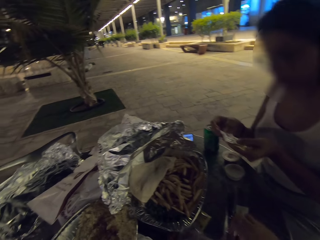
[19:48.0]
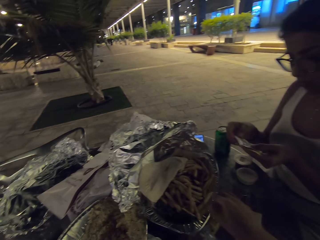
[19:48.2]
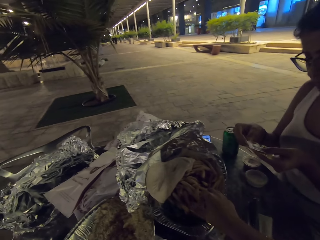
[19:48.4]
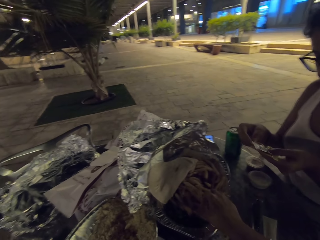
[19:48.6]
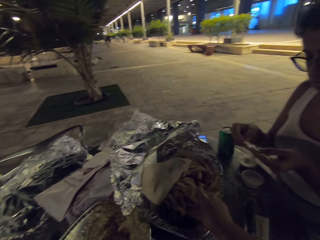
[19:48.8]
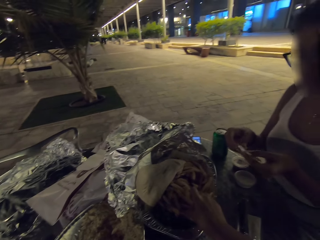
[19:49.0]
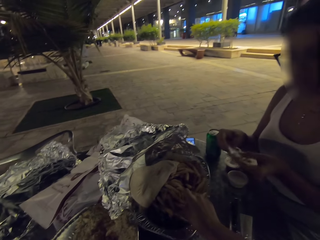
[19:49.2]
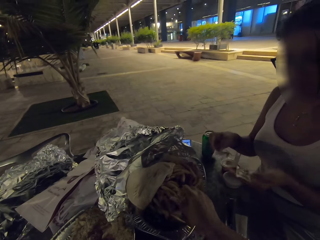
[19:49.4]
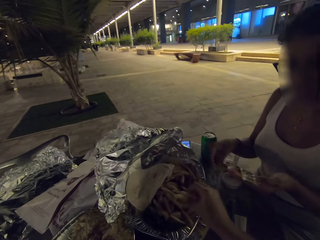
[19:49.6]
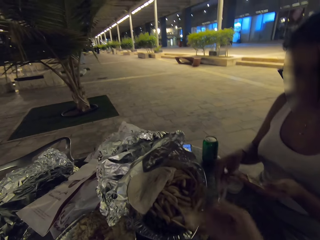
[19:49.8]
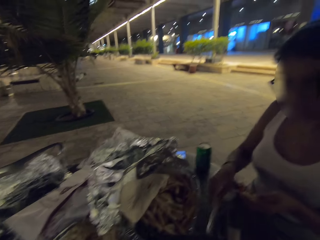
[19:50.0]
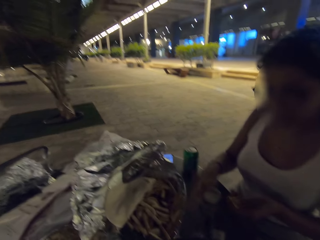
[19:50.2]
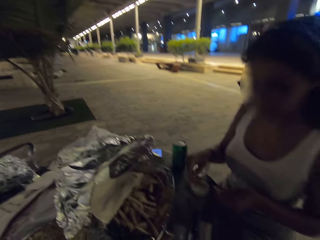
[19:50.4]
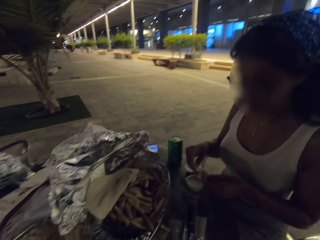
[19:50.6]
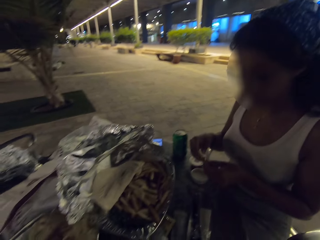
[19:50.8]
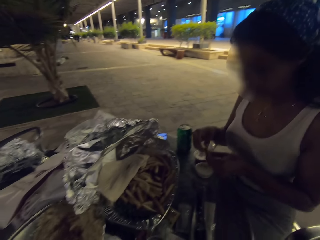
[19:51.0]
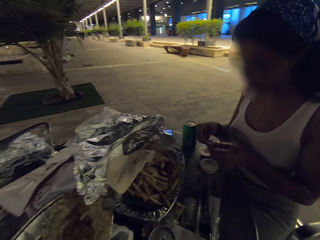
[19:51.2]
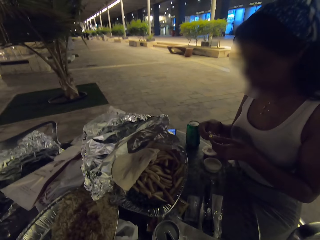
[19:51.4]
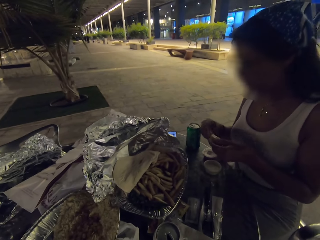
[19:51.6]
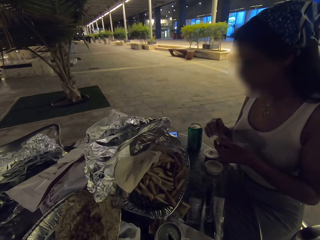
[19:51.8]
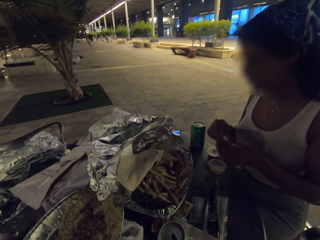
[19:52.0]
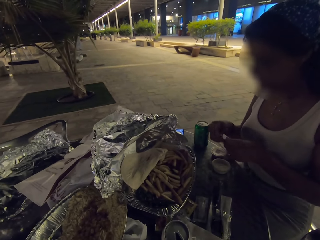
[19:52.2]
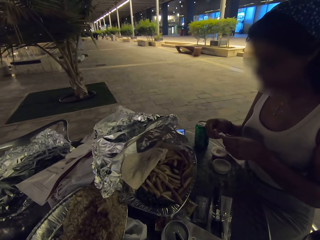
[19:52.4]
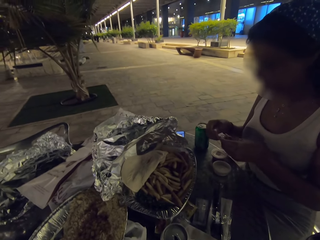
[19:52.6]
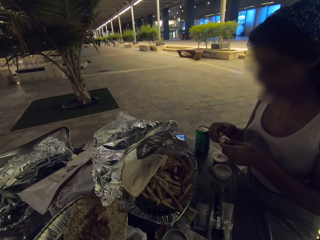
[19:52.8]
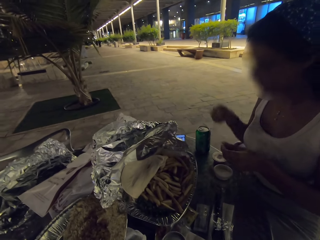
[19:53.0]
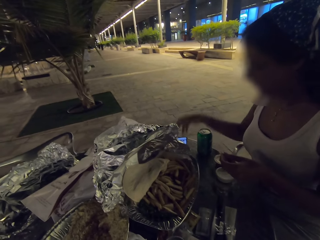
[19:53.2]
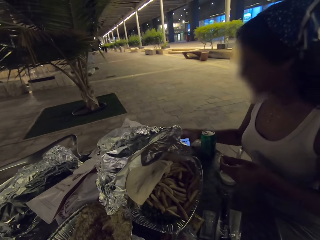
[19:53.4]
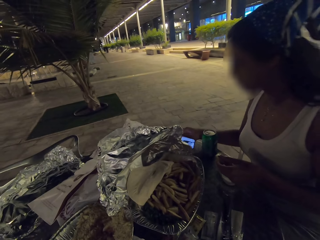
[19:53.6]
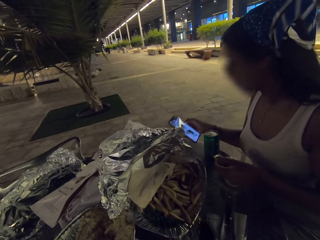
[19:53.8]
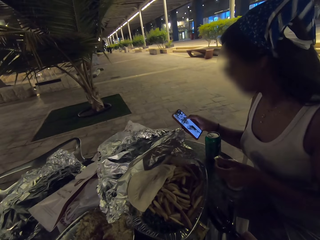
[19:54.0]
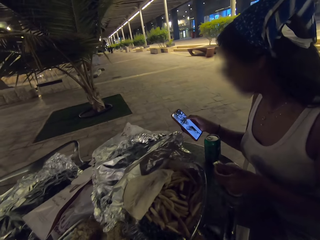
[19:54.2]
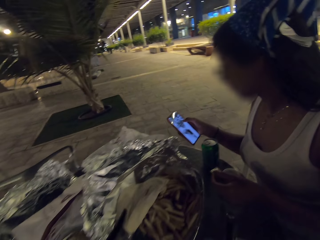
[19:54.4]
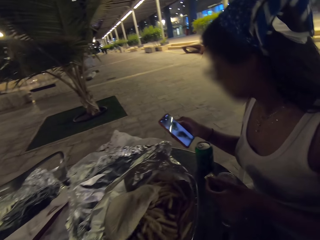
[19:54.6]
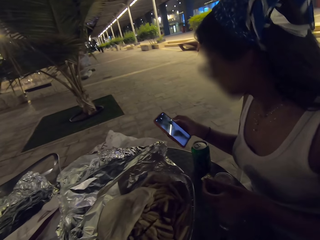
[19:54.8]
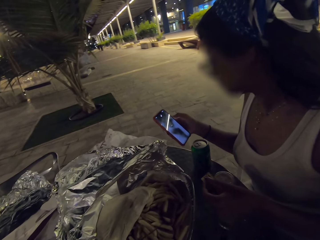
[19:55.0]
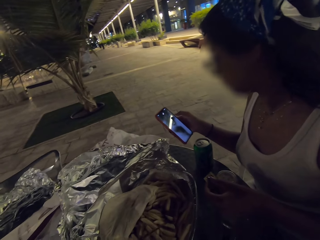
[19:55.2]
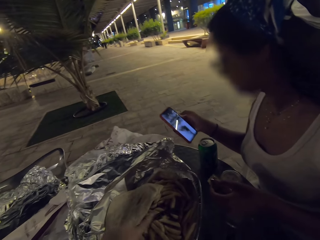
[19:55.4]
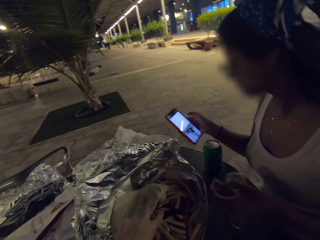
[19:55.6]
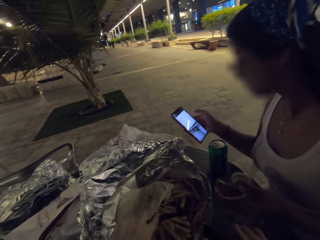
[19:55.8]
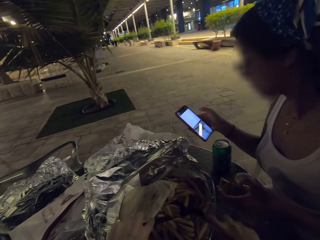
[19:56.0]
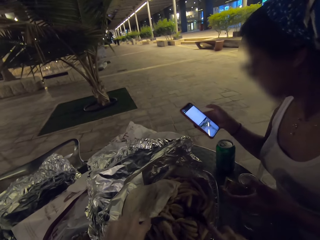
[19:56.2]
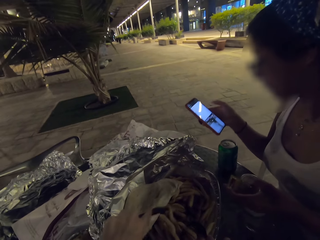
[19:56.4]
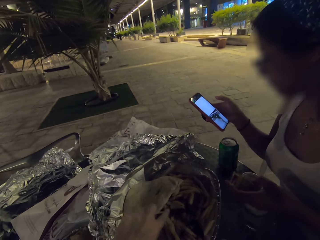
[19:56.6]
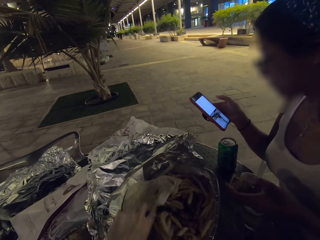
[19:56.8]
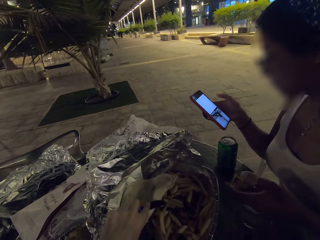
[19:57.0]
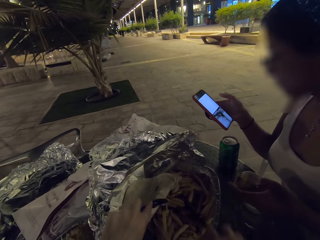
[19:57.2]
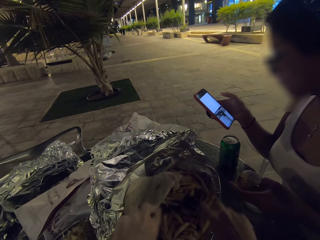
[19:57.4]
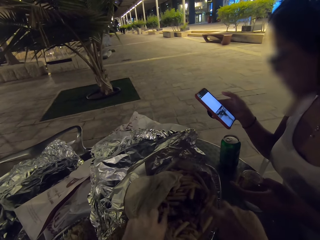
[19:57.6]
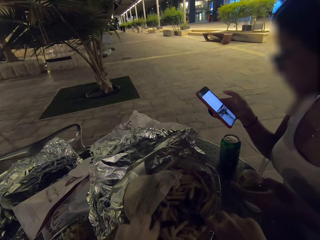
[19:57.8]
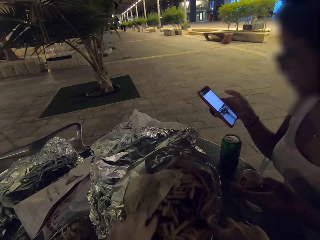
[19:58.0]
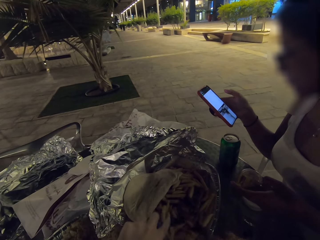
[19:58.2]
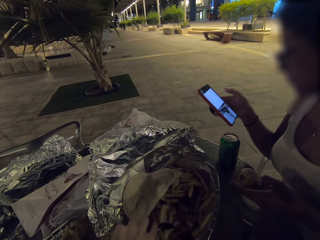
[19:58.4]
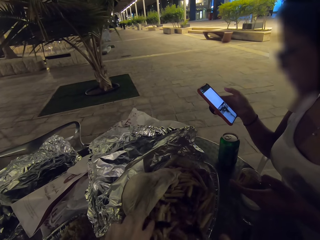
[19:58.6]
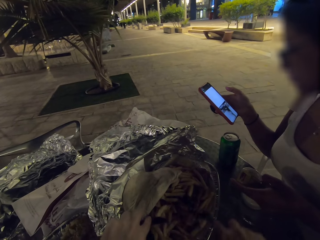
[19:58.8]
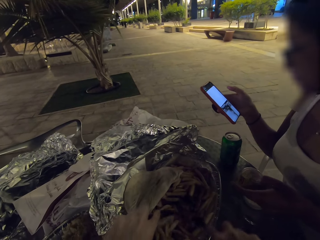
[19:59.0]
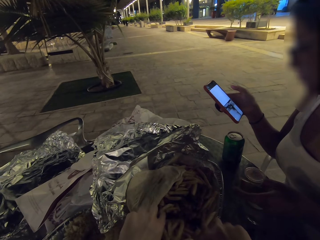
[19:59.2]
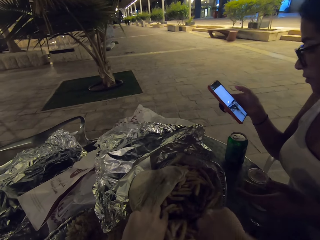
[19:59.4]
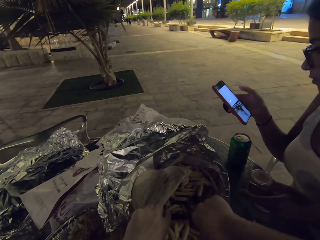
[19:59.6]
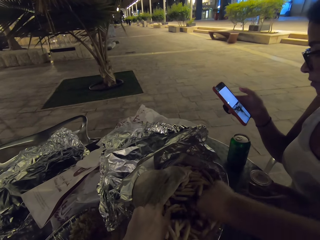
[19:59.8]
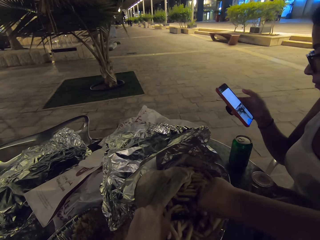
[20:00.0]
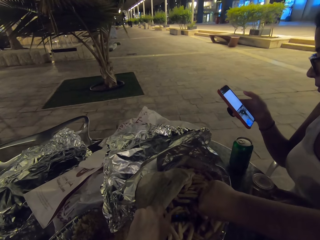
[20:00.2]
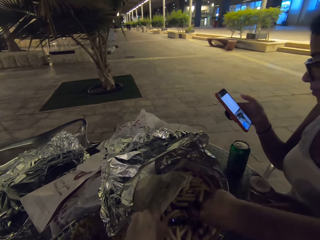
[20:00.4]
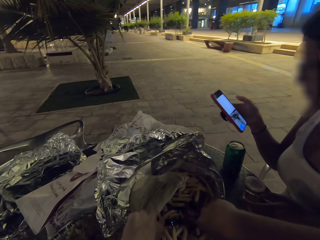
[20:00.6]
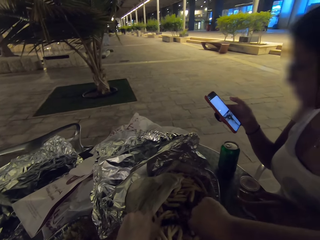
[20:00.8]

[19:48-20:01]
The camera wearer eats the food on the table. A woman takes a look at her phone. The woman scrolls the phone. The camera wearer eats the food on the table.

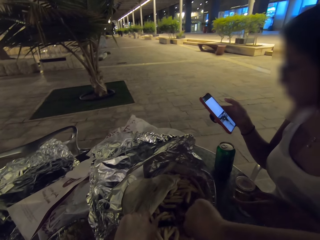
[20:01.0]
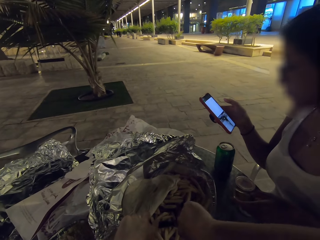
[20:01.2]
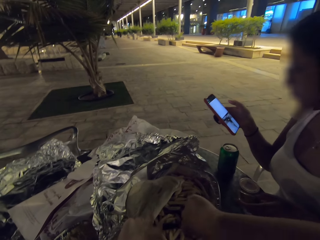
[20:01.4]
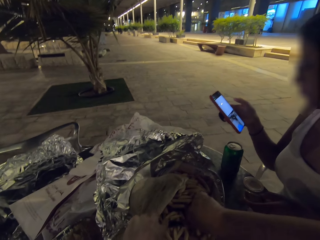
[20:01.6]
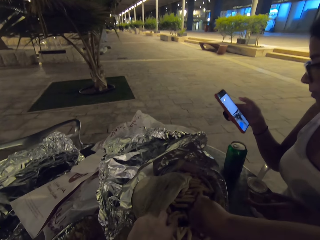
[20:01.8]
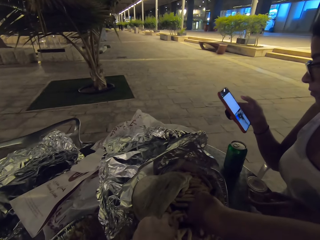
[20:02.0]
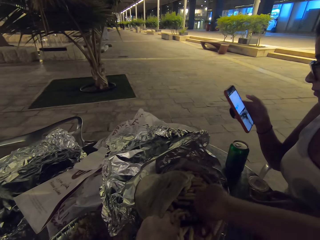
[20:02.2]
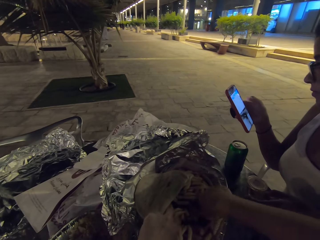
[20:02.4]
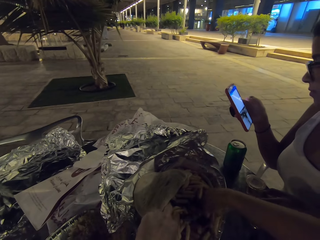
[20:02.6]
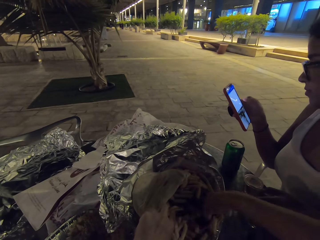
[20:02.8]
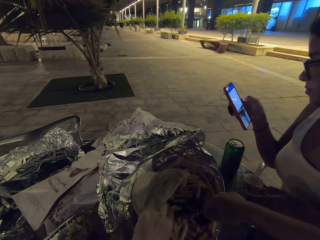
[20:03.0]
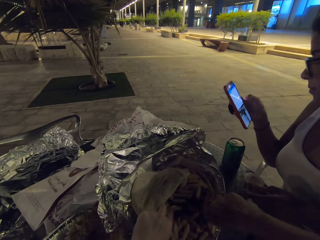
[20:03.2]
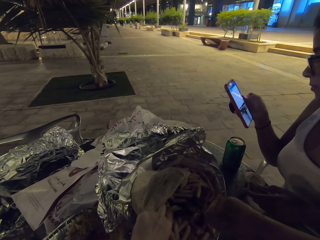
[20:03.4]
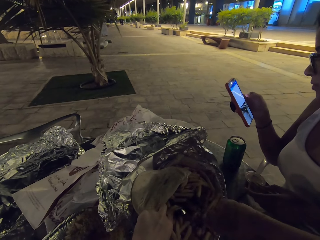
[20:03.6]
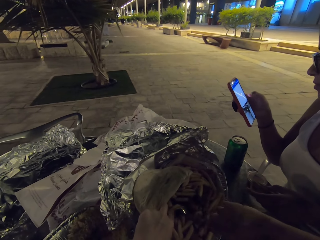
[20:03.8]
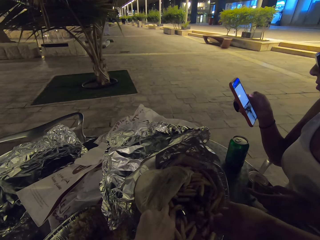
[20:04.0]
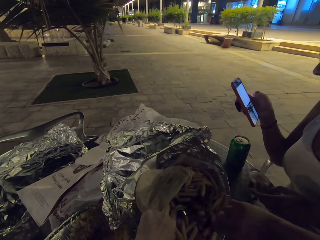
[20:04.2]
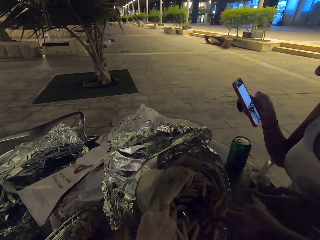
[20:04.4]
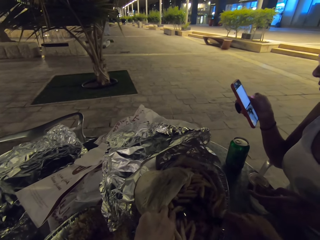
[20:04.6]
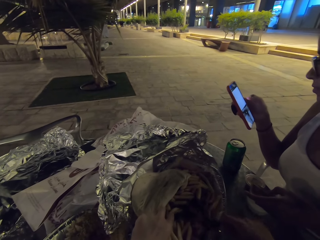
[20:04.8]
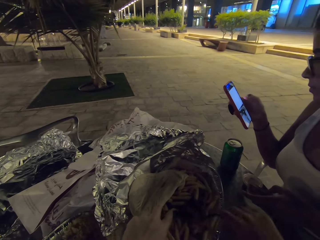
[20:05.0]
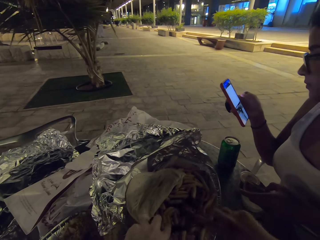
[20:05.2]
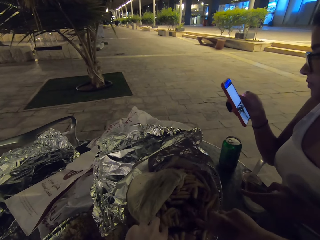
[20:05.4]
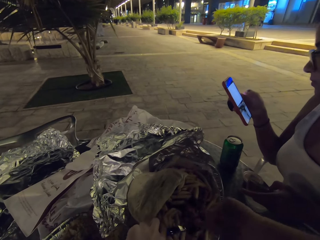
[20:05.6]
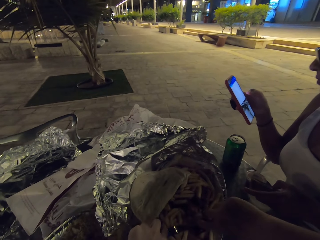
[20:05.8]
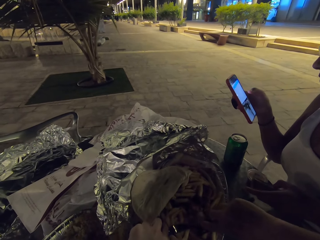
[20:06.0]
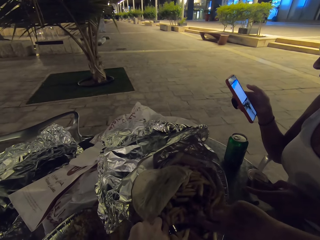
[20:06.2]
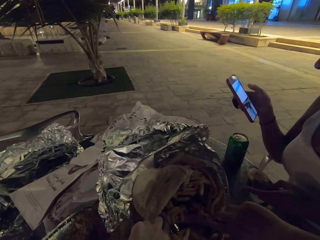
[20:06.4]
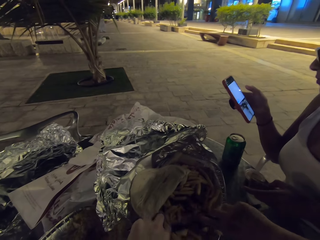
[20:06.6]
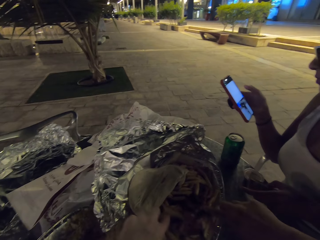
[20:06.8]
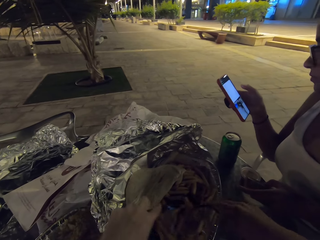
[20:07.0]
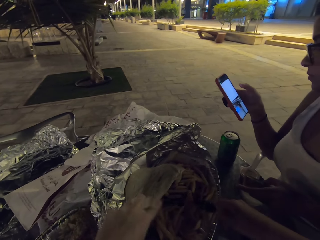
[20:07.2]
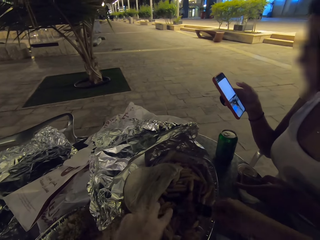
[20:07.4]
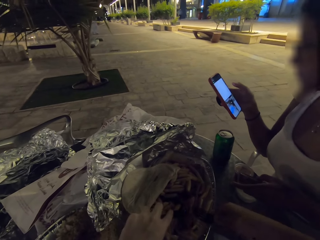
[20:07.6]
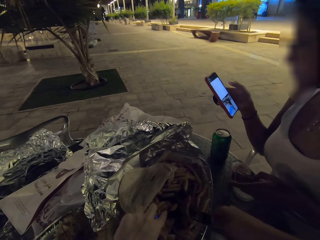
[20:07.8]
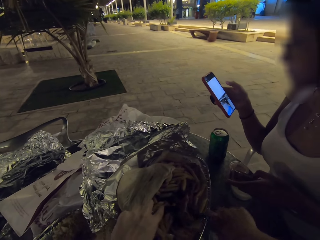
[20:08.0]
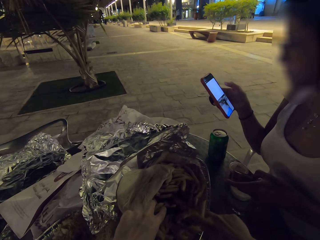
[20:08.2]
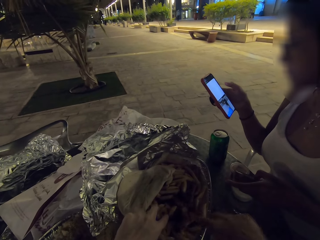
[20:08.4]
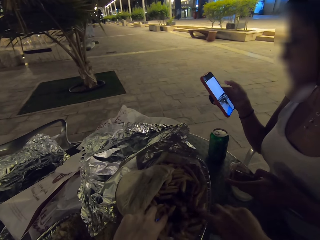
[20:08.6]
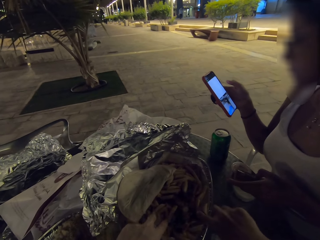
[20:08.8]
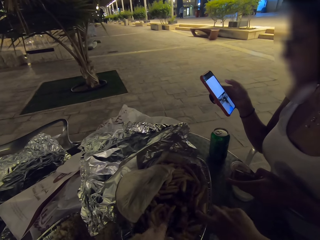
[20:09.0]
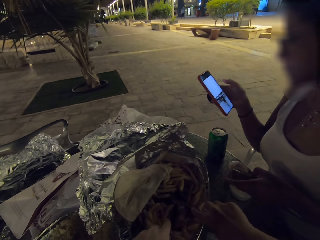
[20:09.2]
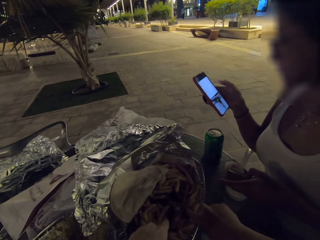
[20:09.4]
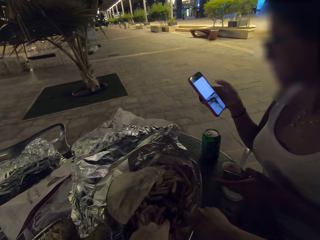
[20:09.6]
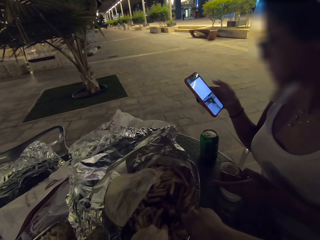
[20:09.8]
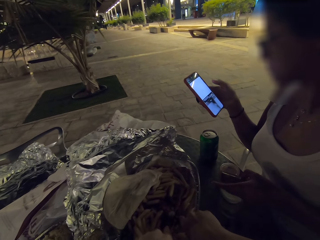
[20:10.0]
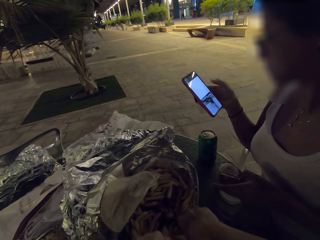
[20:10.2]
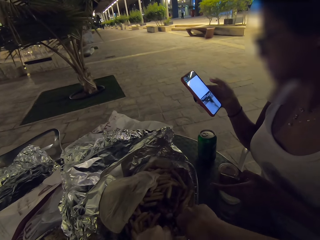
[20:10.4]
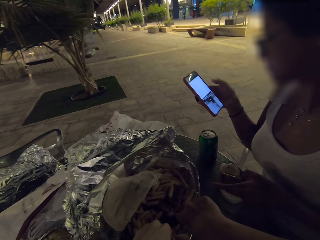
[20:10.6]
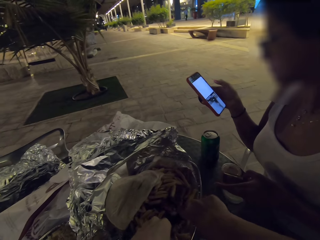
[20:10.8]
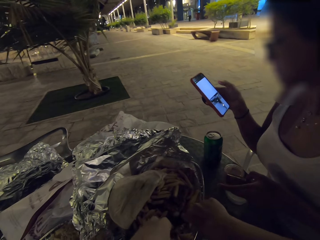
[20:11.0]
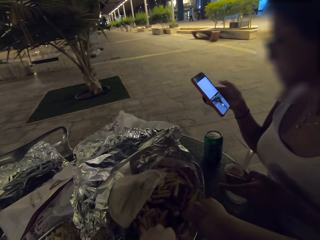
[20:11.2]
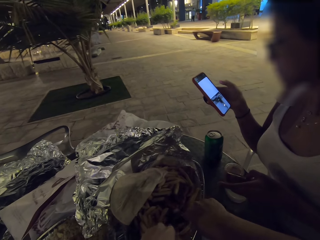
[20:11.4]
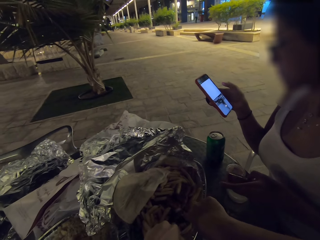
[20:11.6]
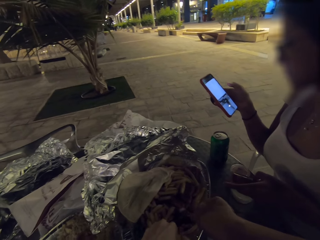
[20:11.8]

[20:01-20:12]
The camera wearer cuts a small steak.
